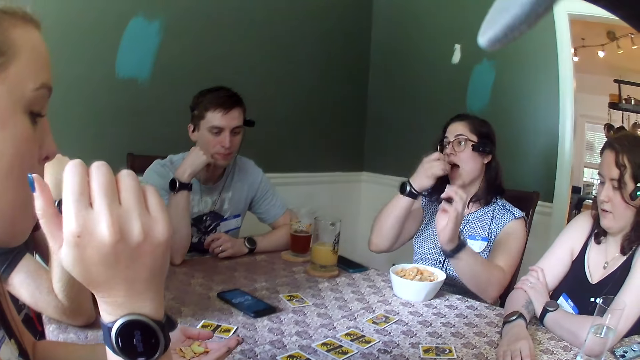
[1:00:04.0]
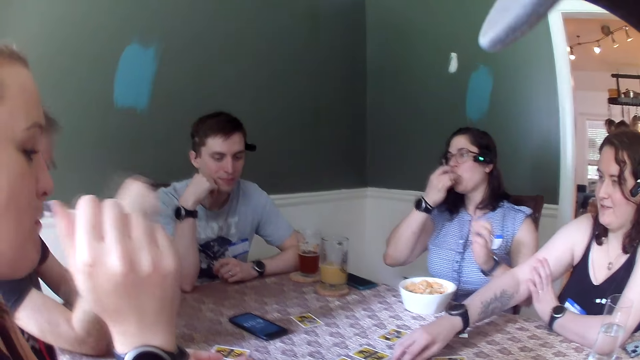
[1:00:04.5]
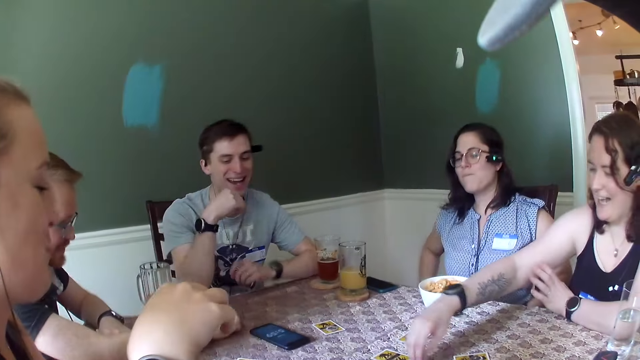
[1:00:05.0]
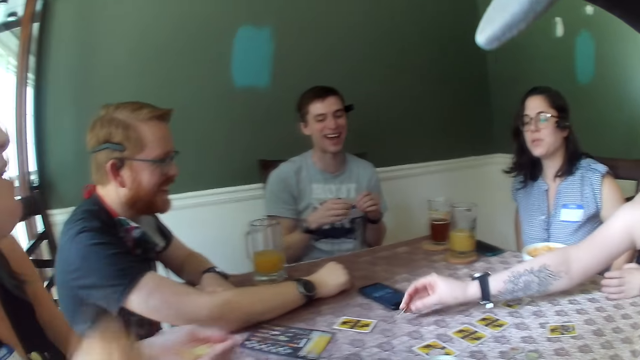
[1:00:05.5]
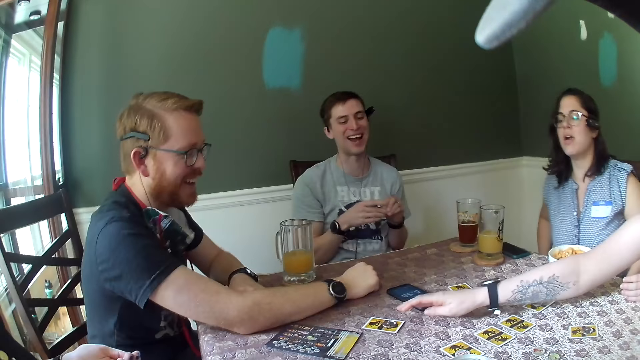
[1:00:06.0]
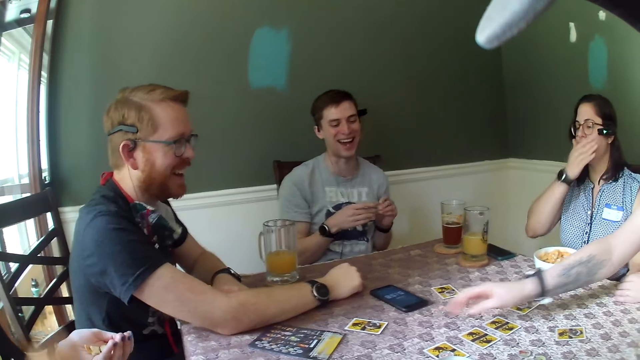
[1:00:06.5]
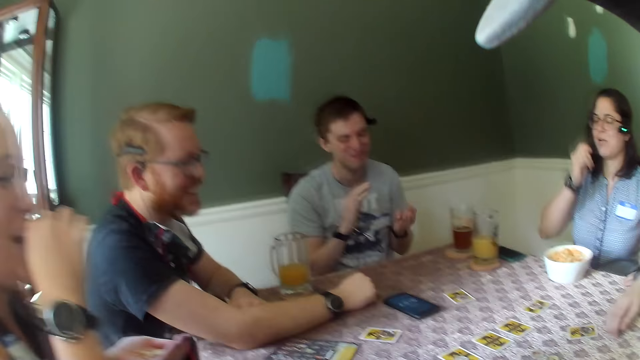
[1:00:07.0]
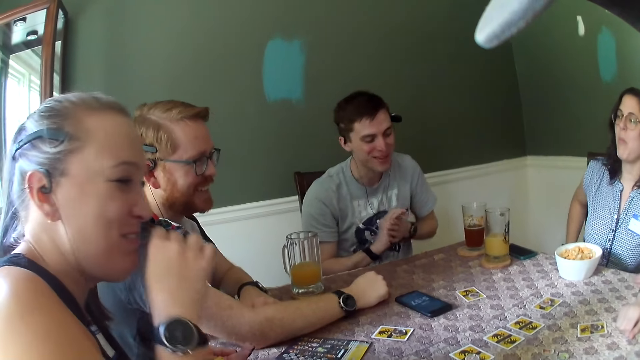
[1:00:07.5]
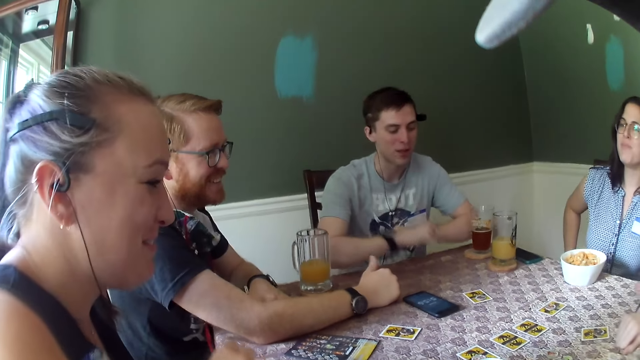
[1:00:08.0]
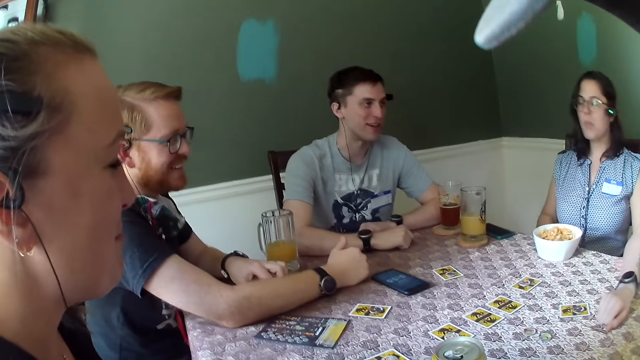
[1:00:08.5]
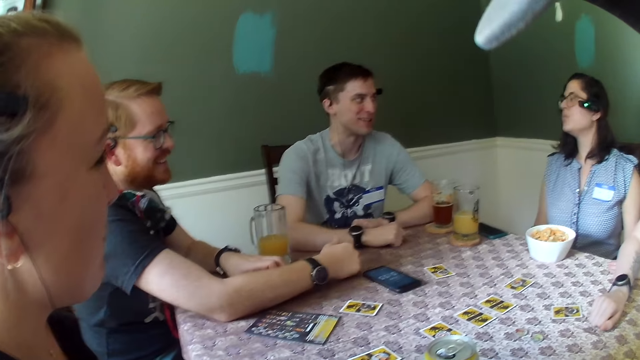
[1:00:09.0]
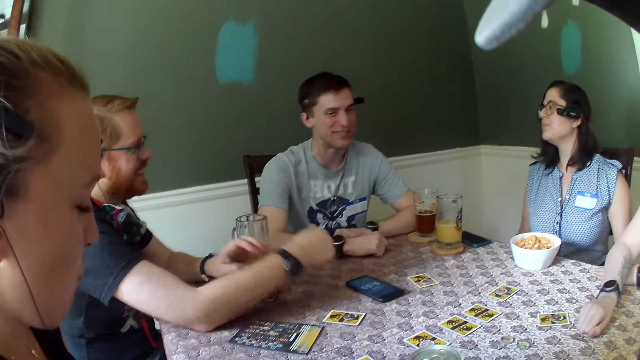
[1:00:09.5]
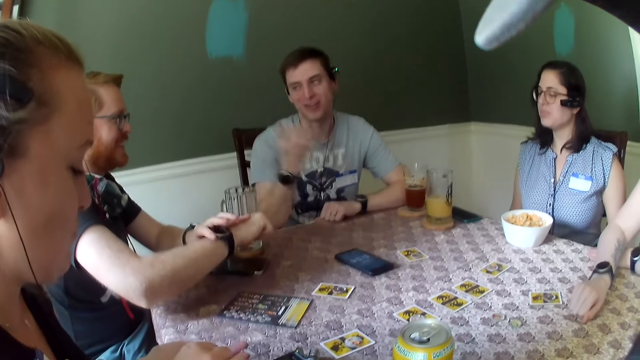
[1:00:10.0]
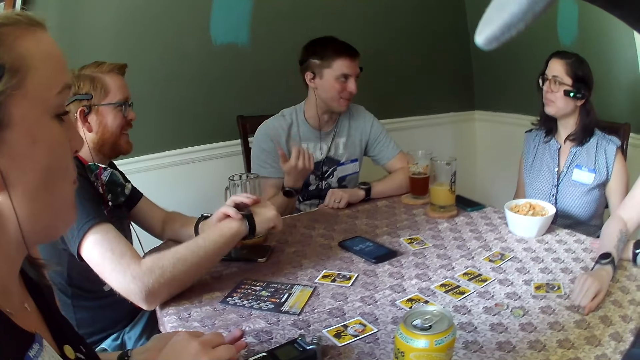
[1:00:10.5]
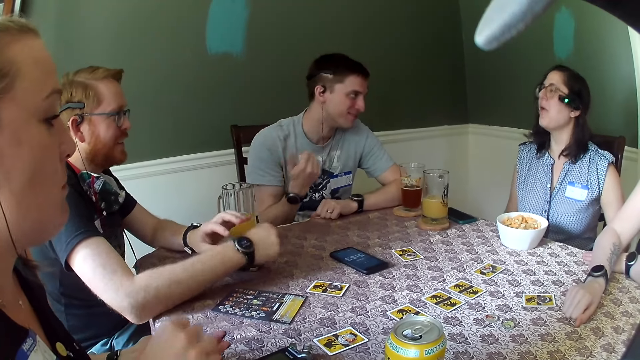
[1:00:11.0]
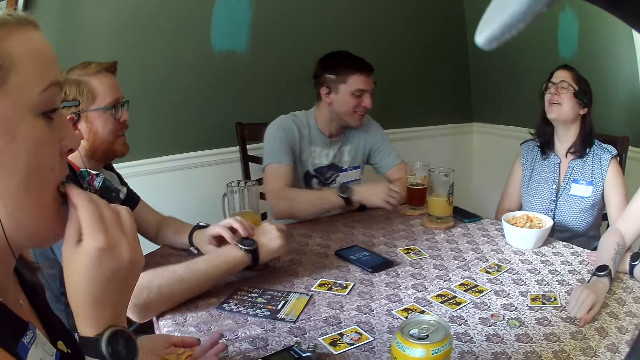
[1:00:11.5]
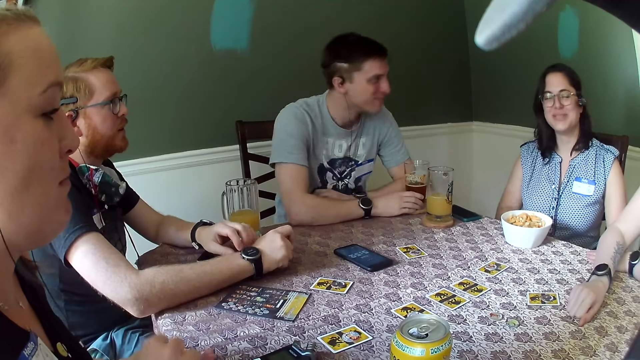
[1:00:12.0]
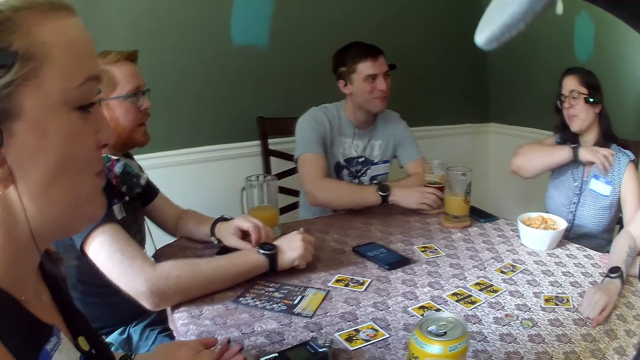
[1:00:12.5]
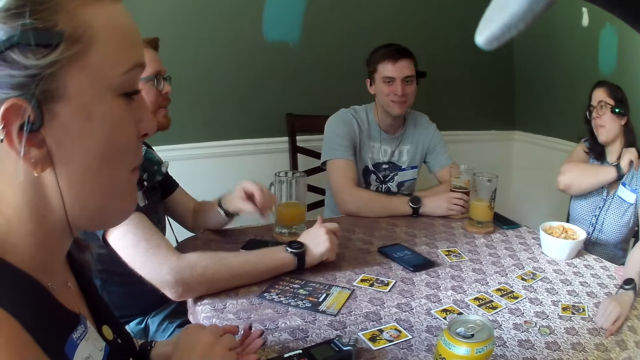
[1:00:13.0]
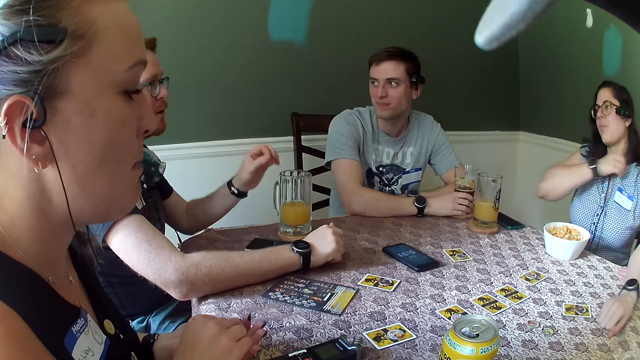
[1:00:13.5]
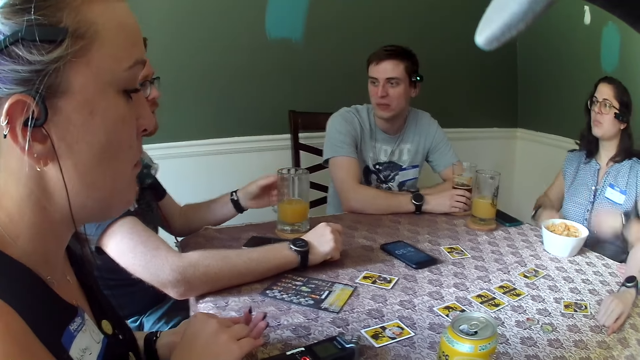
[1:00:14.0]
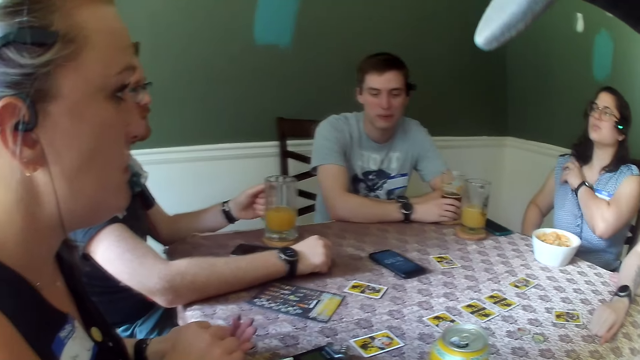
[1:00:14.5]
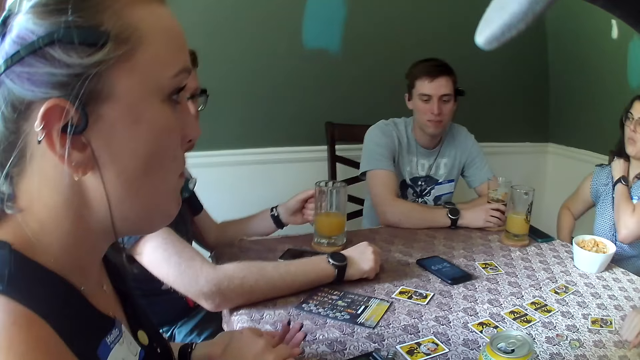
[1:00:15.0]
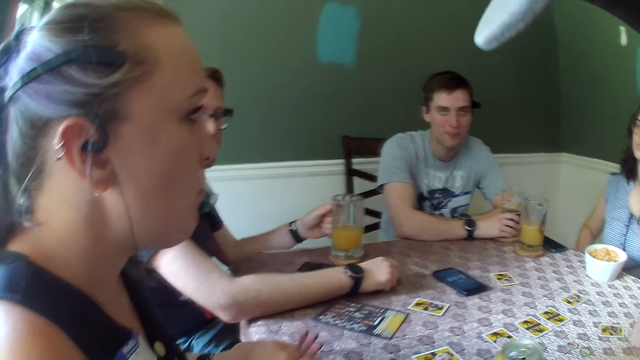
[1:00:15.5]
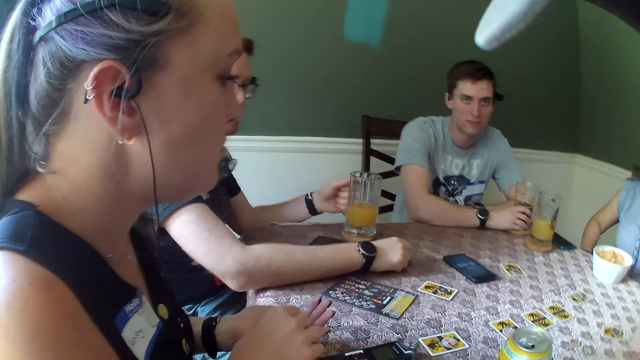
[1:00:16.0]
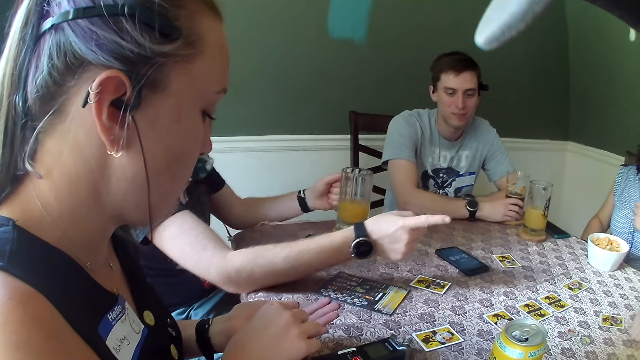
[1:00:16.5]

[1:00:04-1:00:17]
A woman eats the snacks. Another woman moves a coin on the table with her right hand. A man laughs. Another man laughs. The first woman touches her face with her right hand. She wipes her mouth with her hand. The second man rubs both hands. A third woman laughs. The second man places both hands on the table. The first man touches a watch on his right hand with his left hand. The second man gestures with his right hand. The first man holds his watch. The first woman laughs. She adjusts a top with her right hand. The second man holds the glass. The first man gestures his hand. He holds the glass of juice with his right hand. The first woman pulls her hand off the top. She adjusts the top.

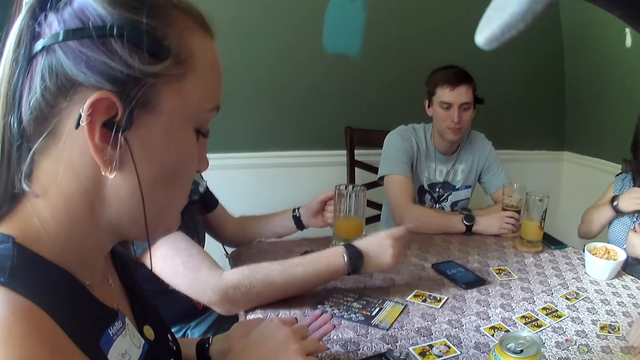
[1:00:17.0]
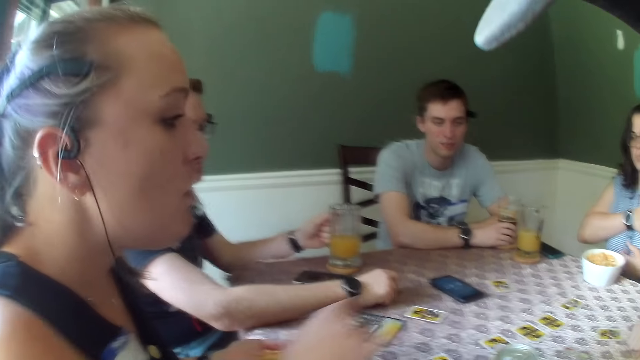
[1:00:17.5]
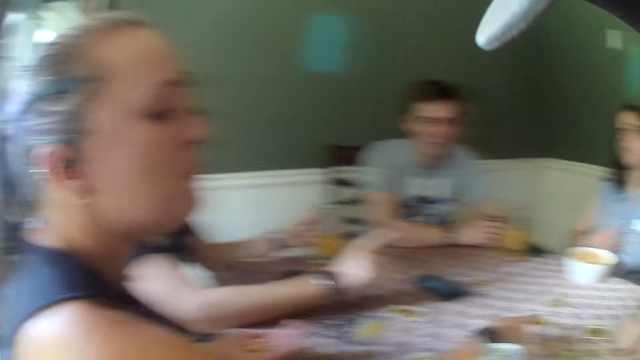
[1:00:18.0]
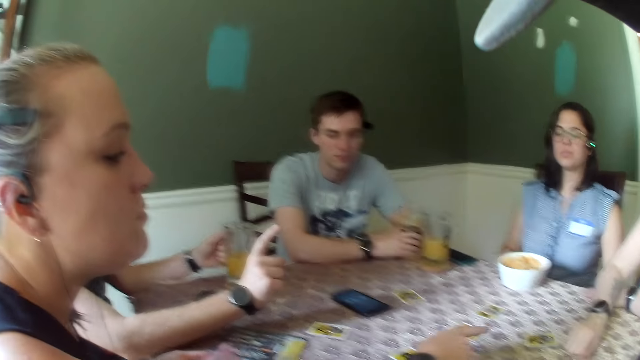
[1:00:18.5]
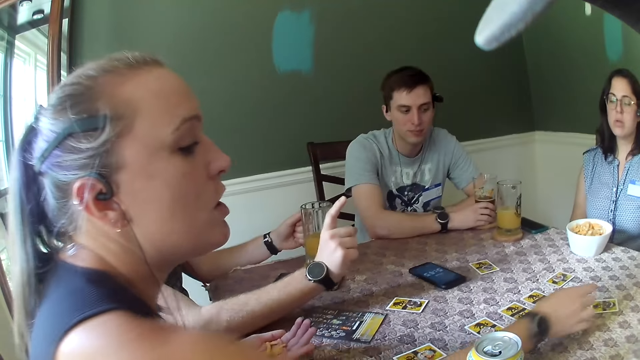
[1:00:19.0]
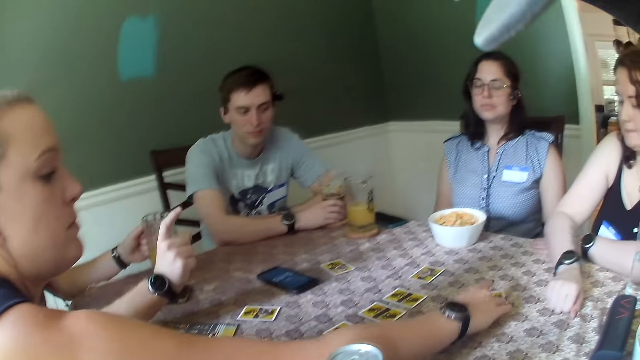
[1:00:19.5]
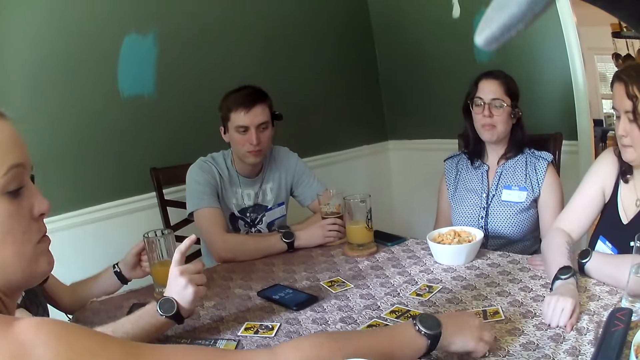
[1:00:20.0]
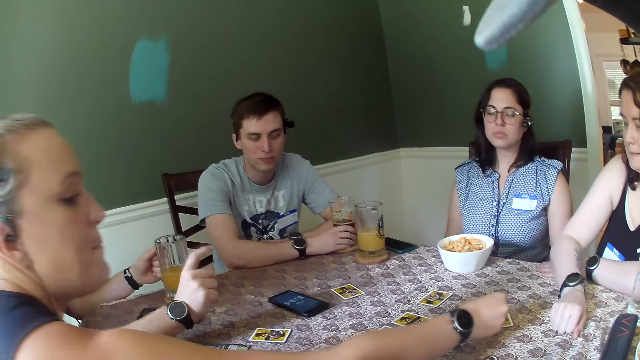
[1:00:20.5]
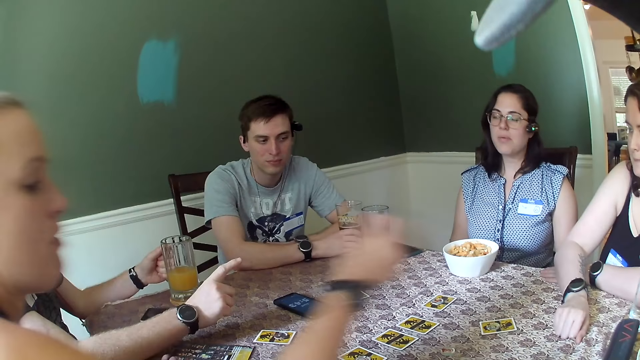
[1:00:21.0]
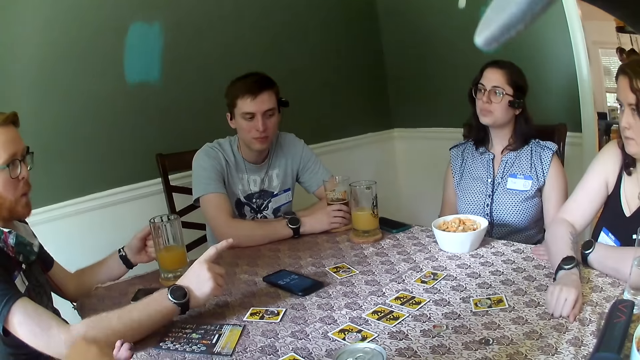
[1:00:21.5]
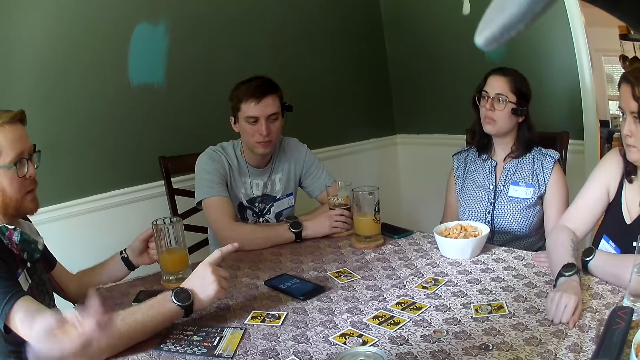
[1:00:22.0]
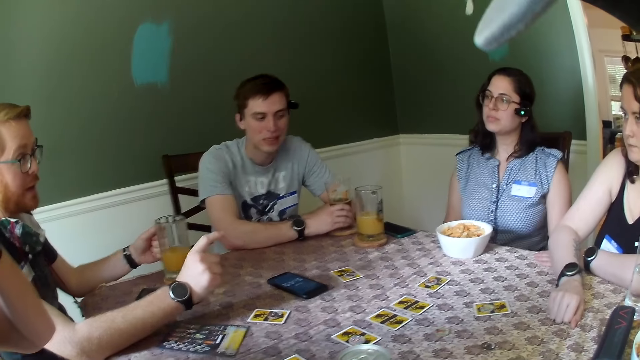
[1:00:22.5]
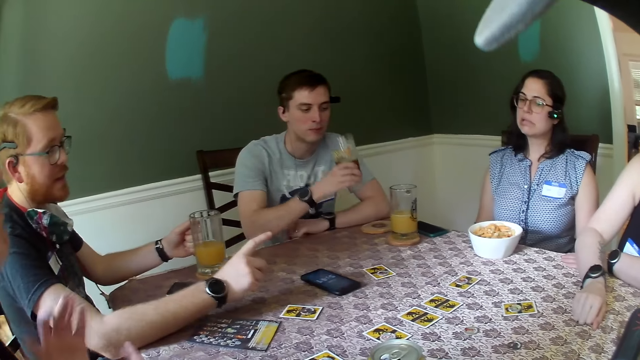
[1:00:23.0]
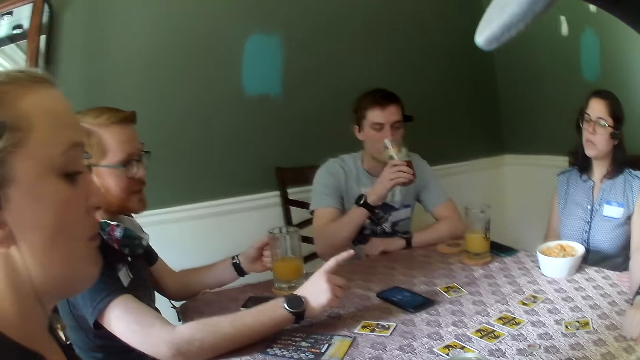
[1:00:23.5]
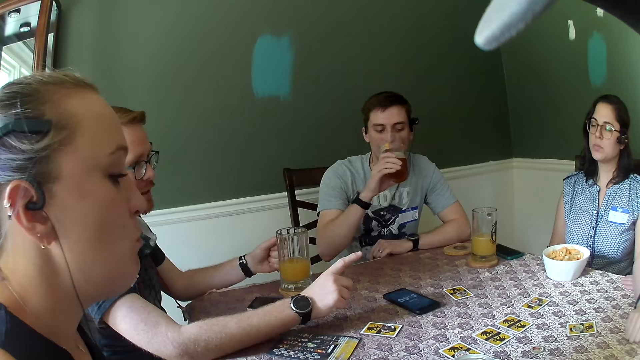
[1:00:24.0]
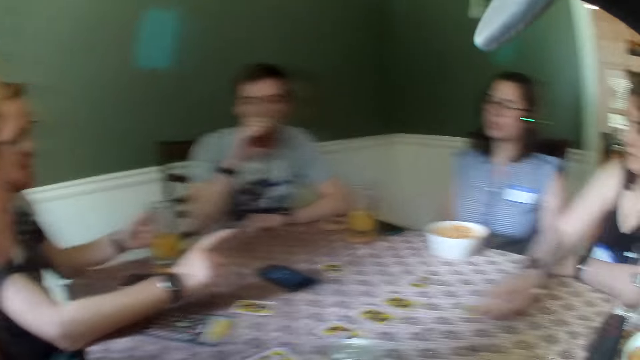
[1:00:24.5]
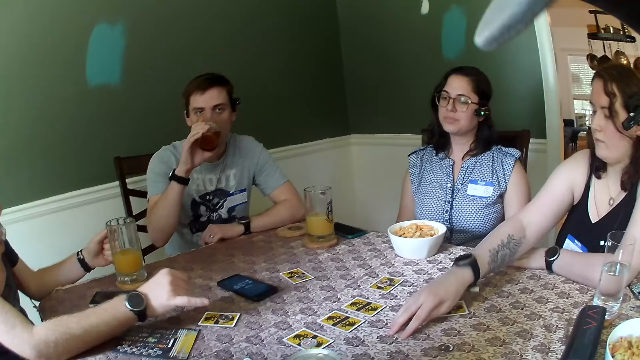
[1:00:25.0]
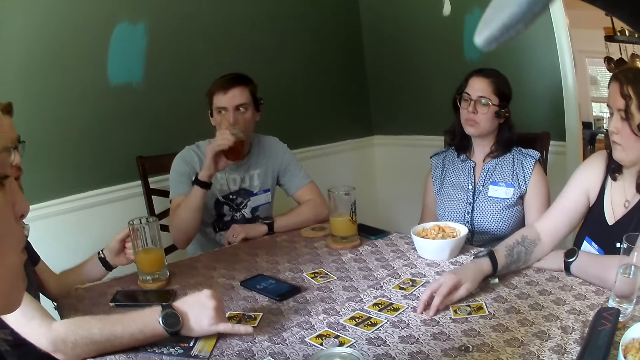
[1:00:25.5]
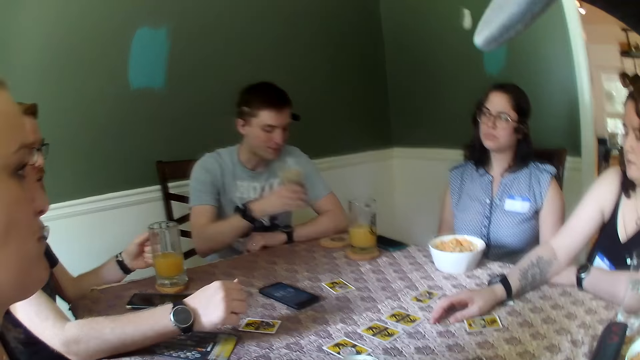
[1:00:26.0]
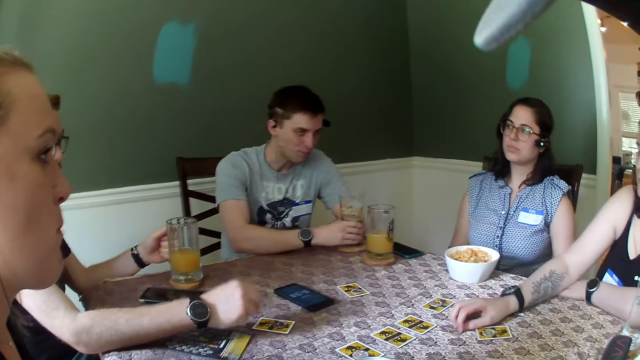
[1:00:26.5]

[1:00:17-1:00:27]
A man gestures his hand. A woman gestures her hand. The man gestures his hand. The woman moves a card on the table with her right hand. The woman pulls her hand off the card. The first man gestures his hand. Another man lifts the glass off the table. The other man drinks from the glass of beer with his right hand. Another woman moves a coin on the table with her right hand and holds a token. The other man places the glass of beer on the table with his right hand.
